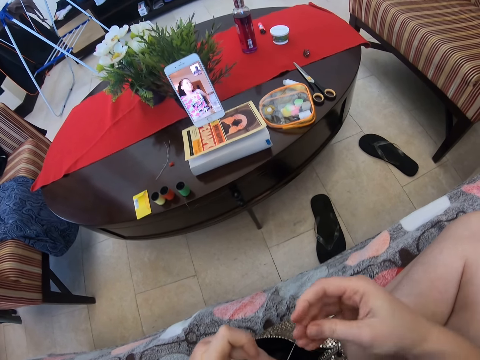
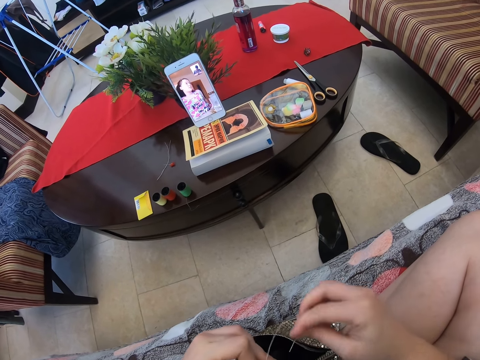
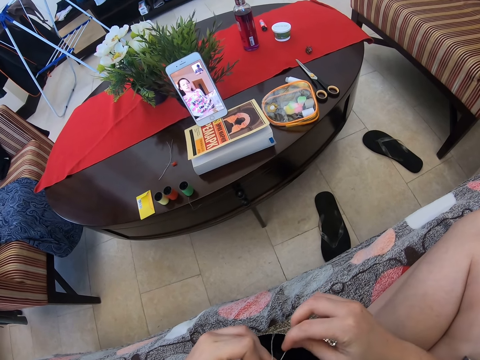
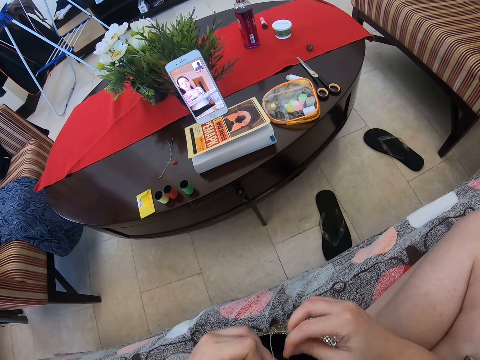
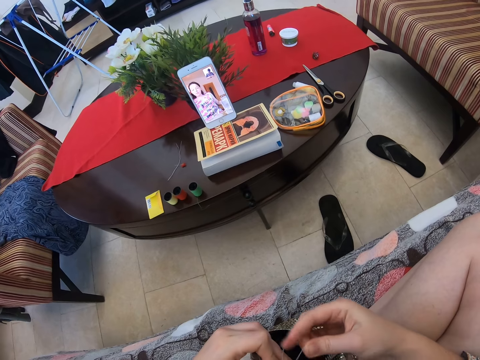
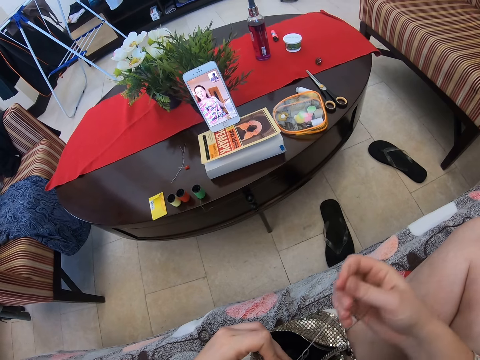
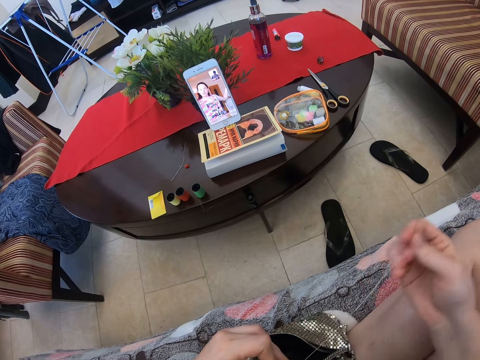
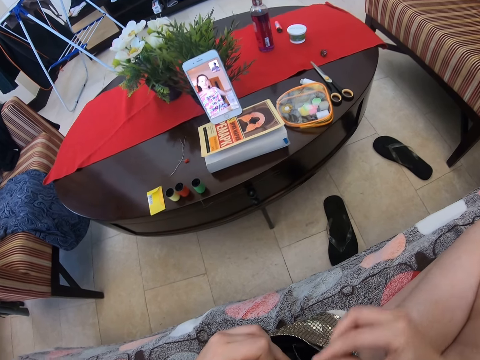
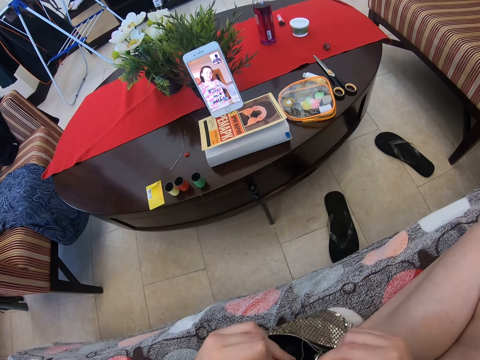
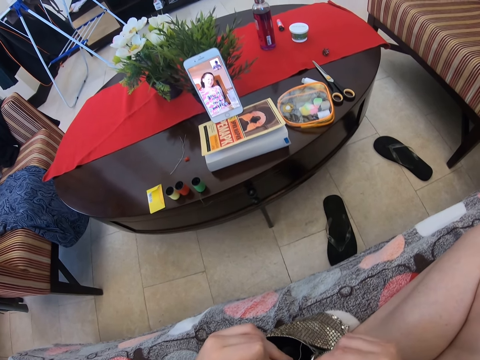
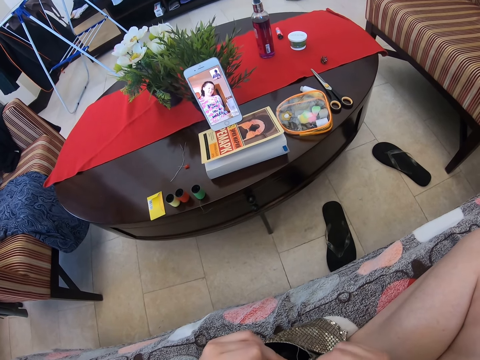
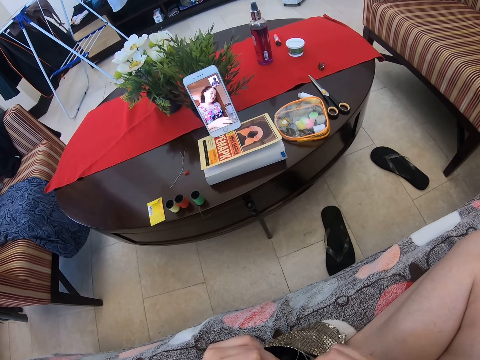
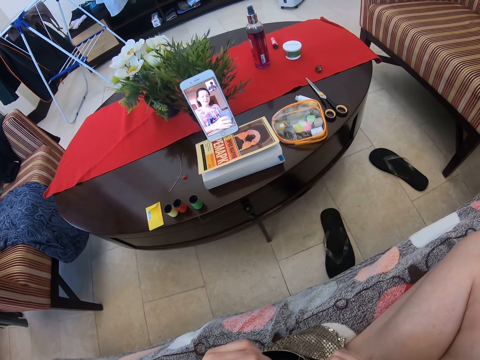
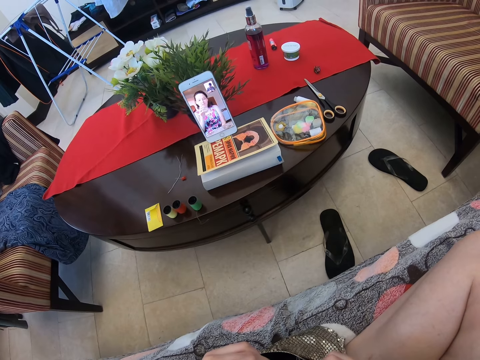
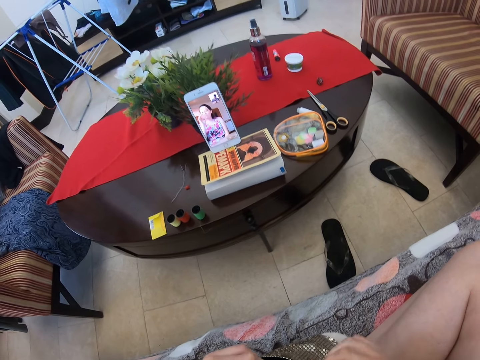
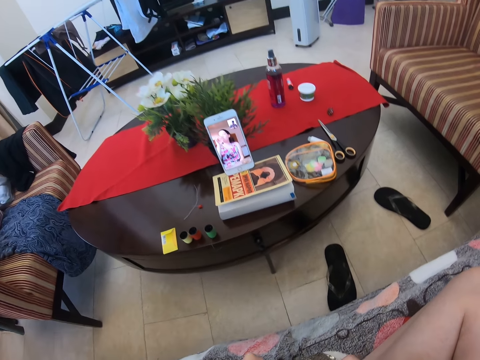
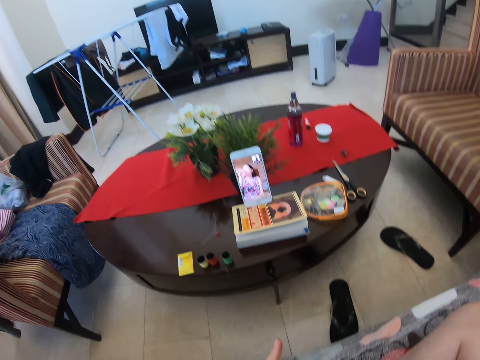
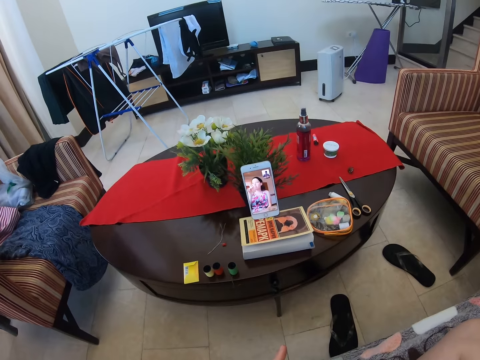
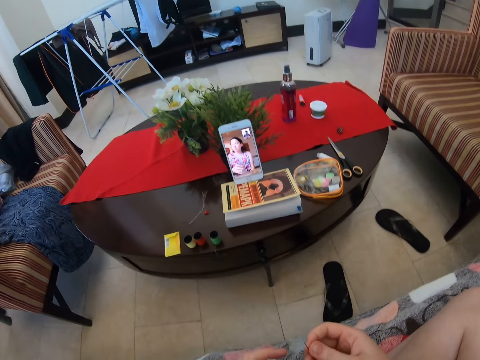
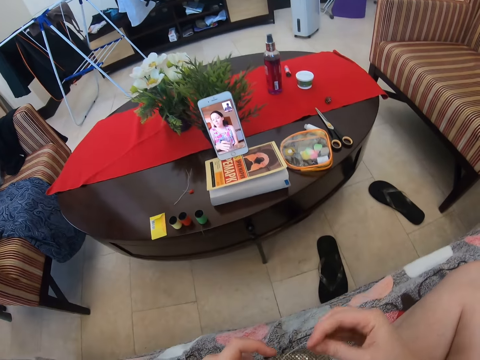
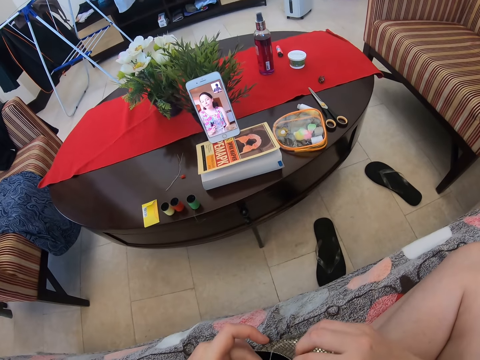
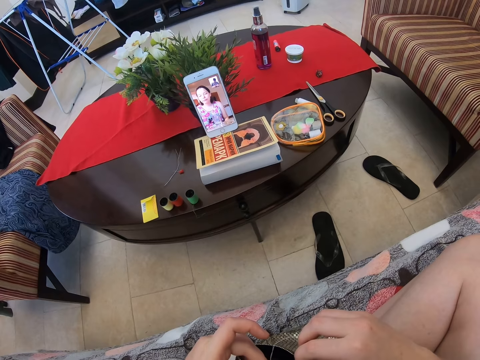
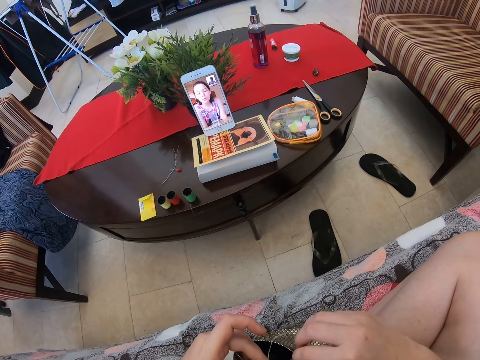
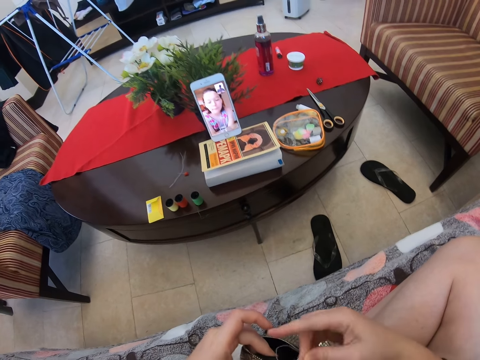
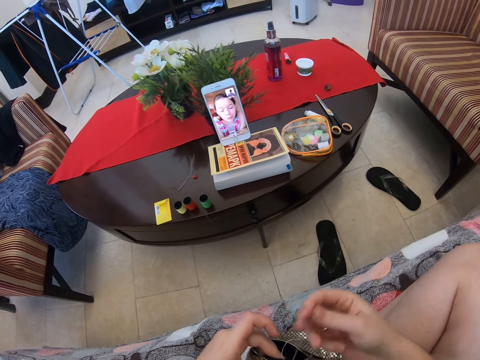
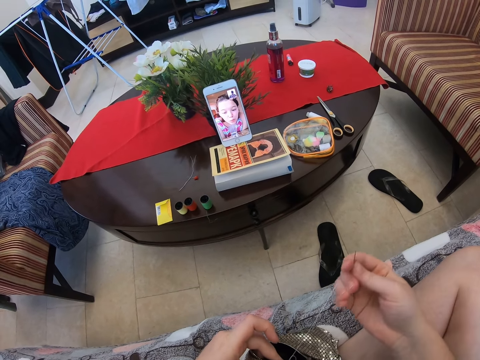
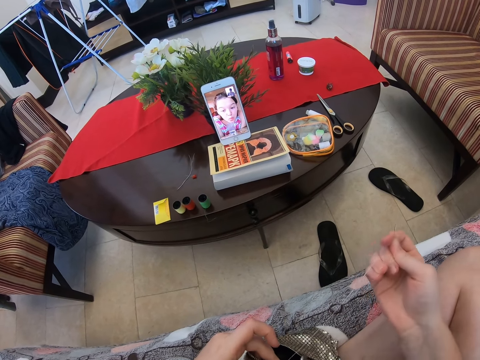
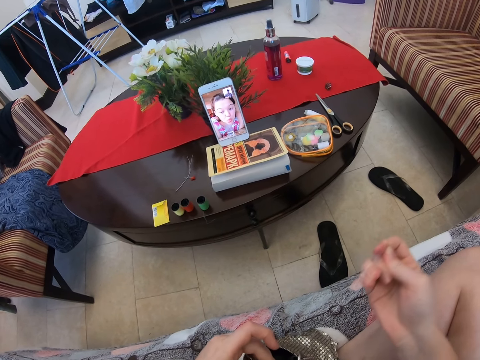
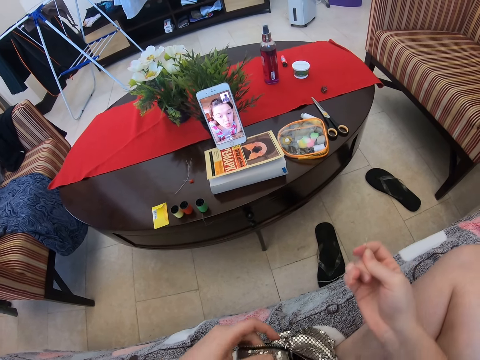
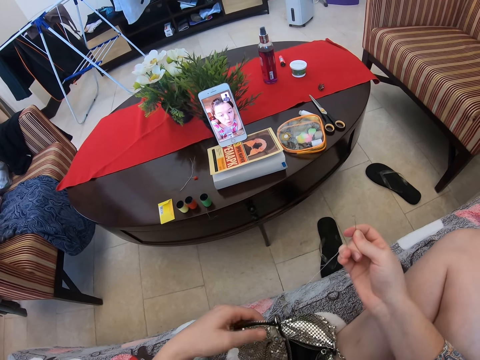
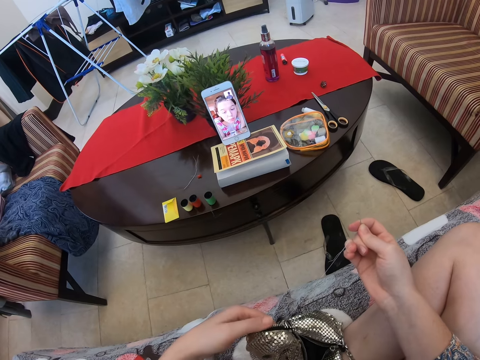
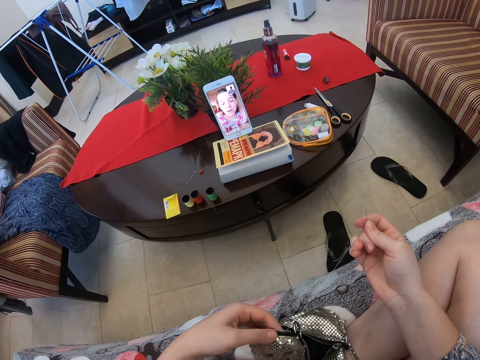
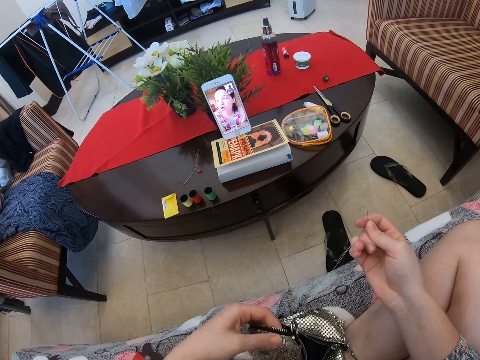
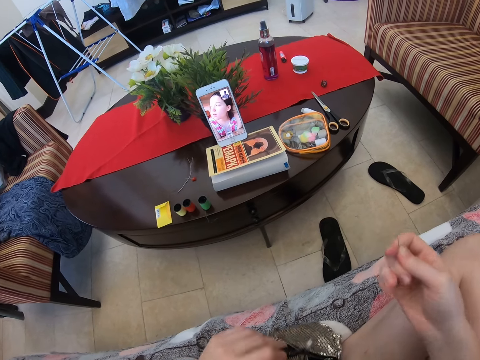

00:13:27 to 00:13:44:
A person is explaining something. The camera wearer stretches the sewing thread. They knit the bag with a sewing needle thread. They stretch the sewing thread. They cut the sewing thread.

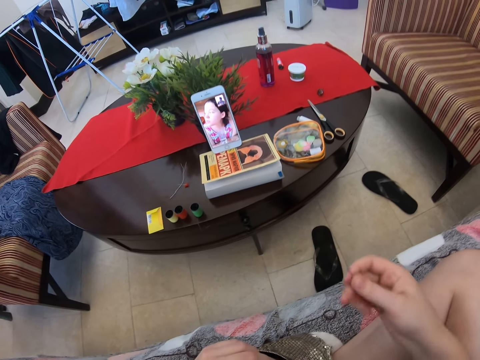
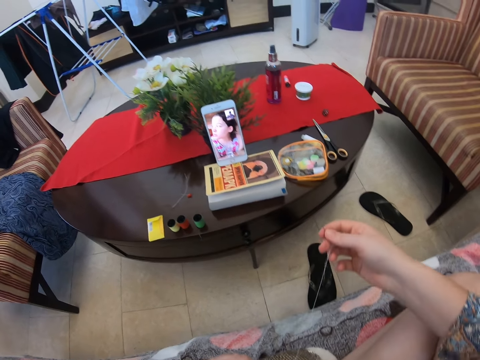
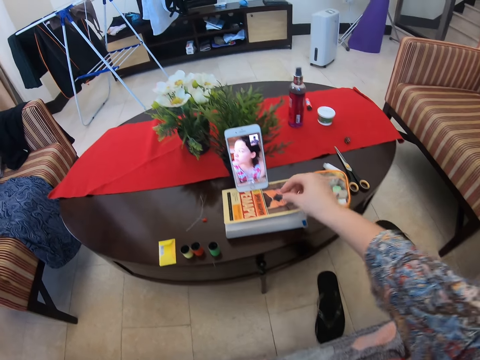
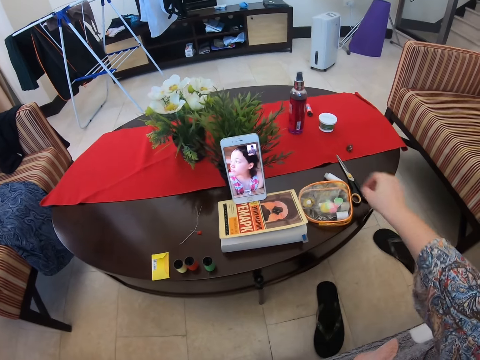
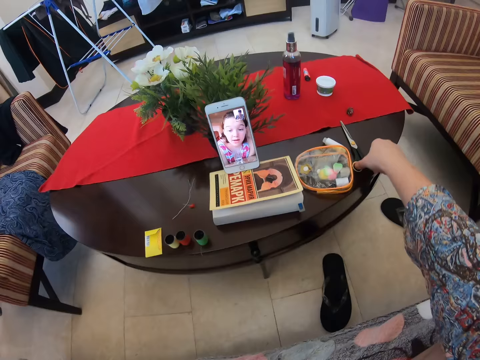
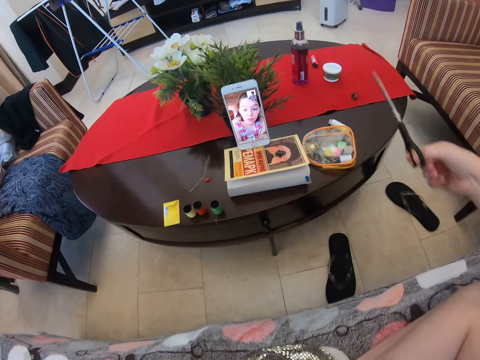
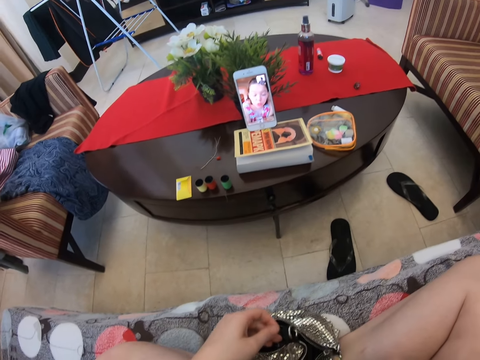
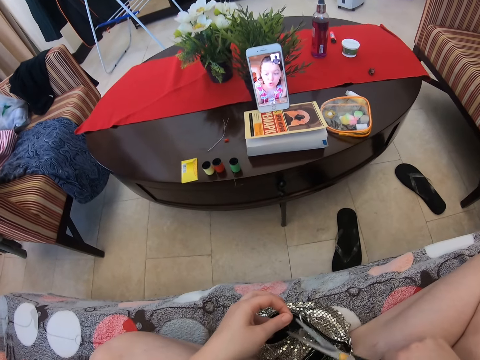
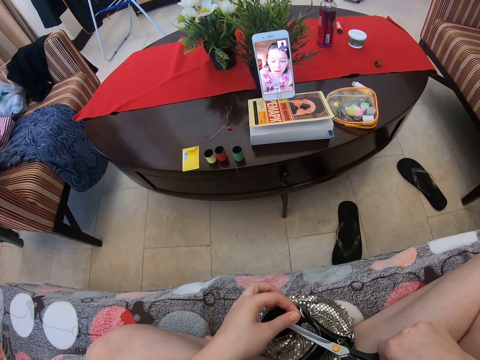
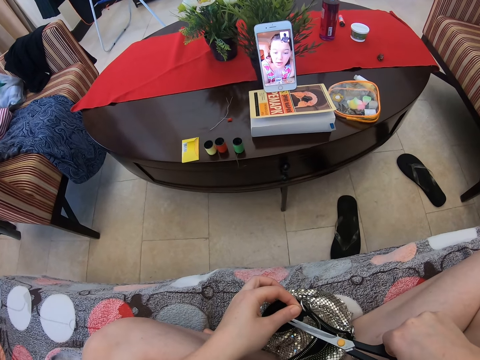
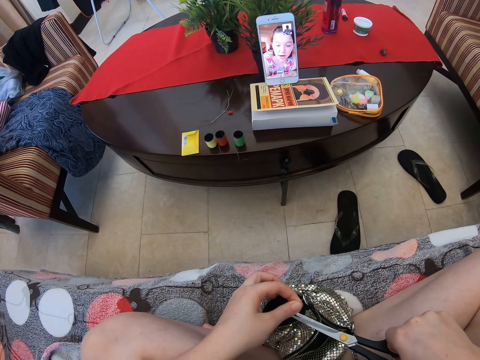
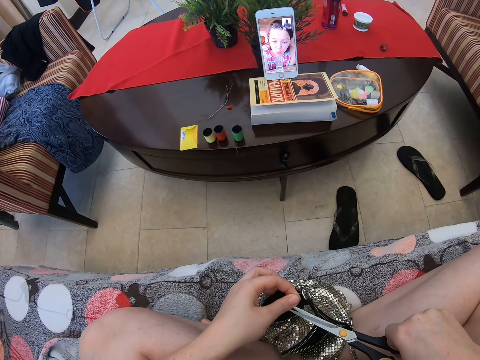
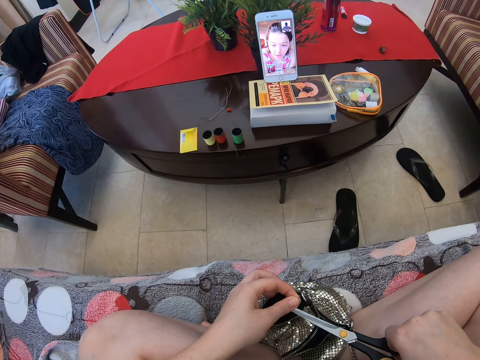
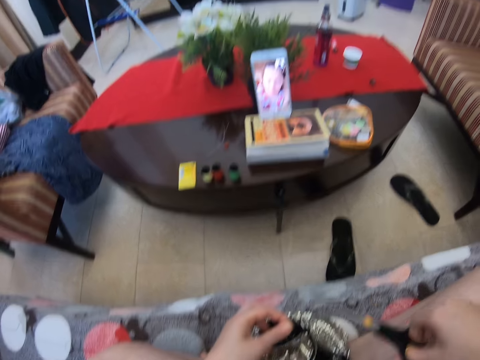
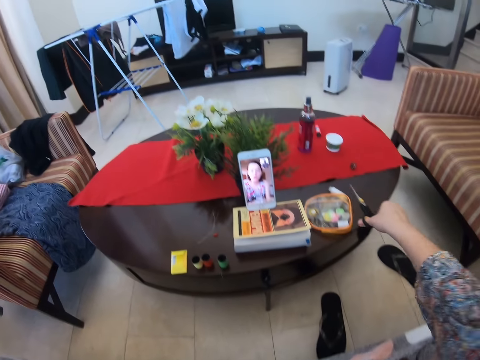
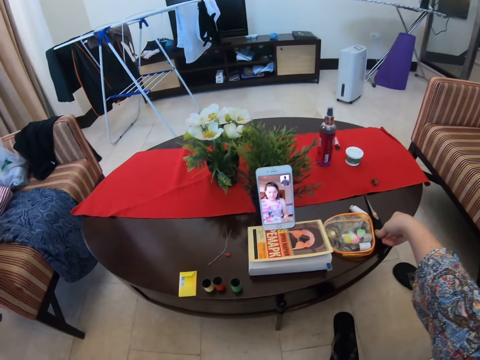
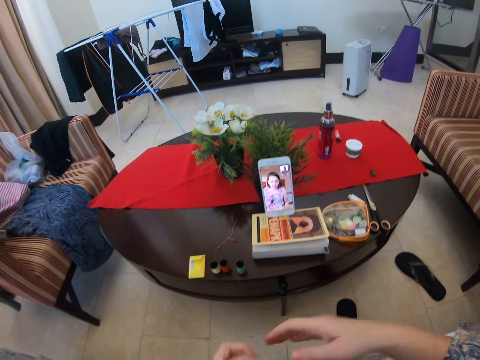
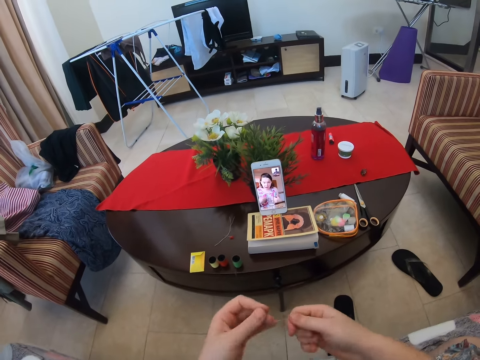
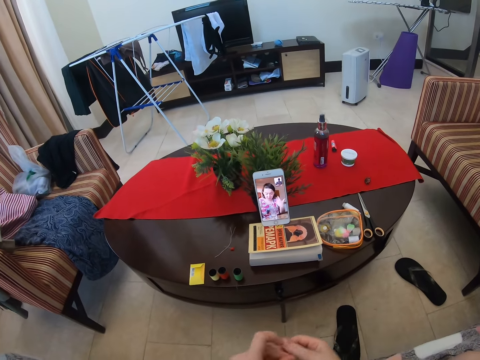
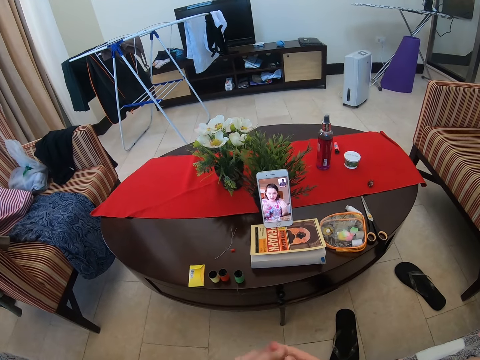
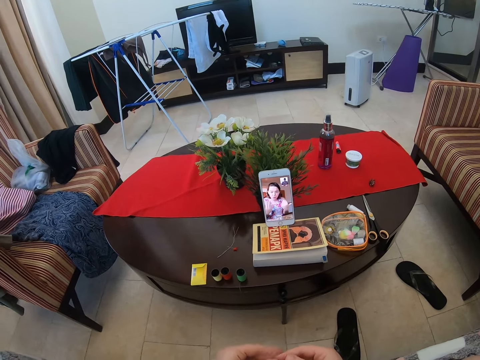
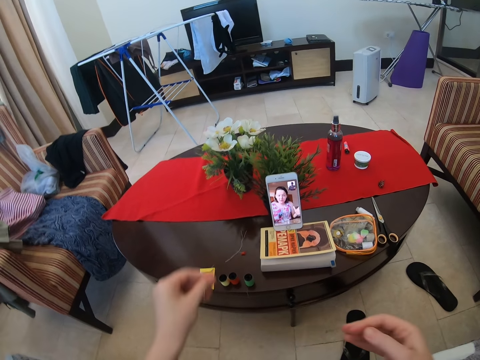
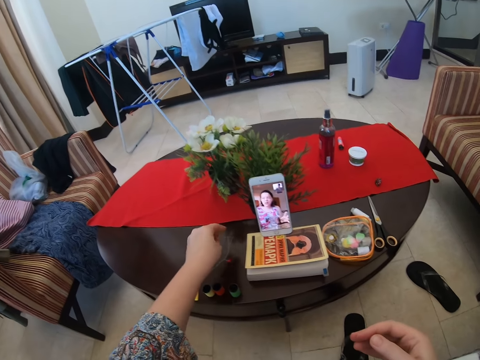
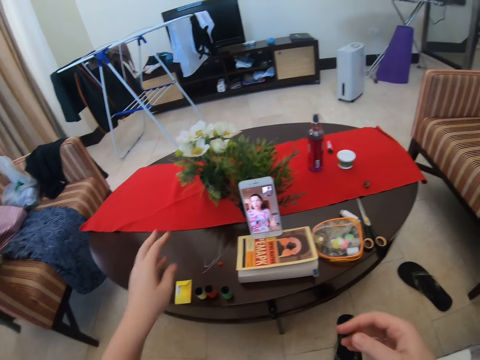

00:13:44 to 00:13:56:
The camera wearer puts down the needle. They pick up the scissors. They cut the thread. They put the scissors on the table. They move the hand. They put down the thread.
